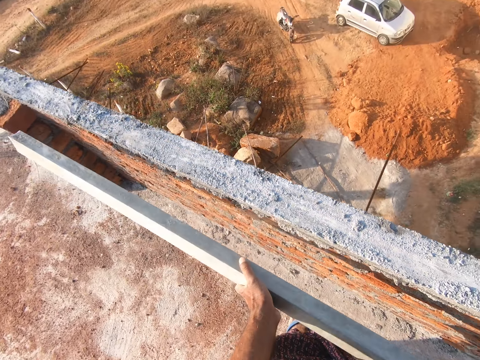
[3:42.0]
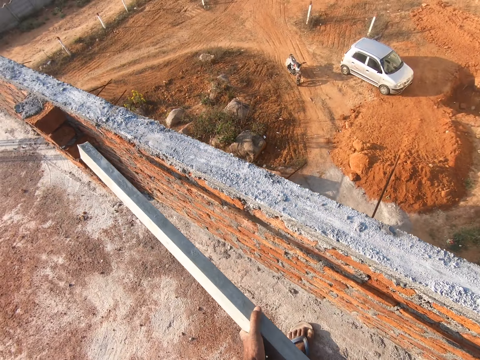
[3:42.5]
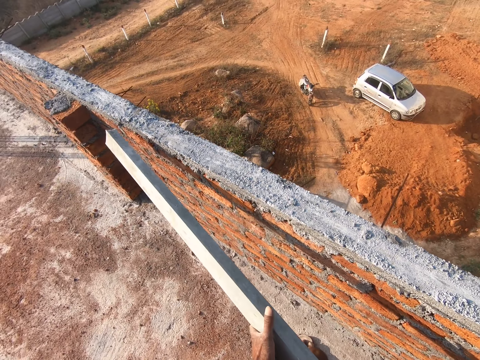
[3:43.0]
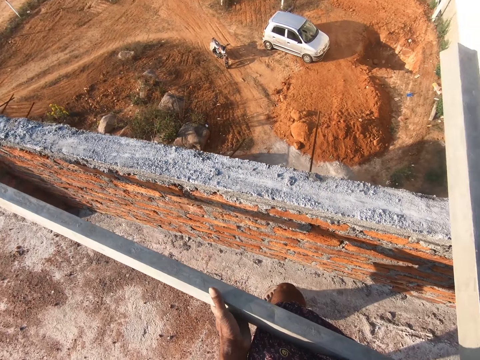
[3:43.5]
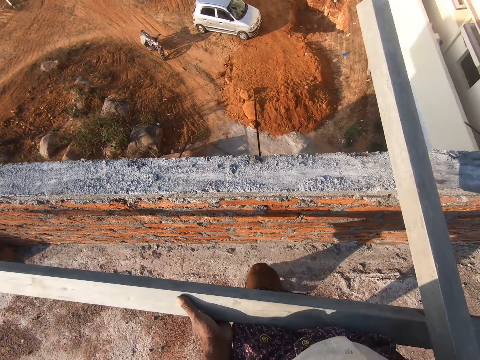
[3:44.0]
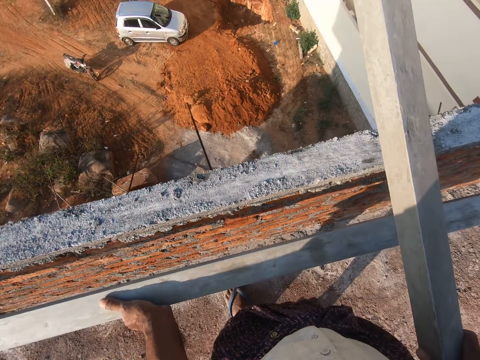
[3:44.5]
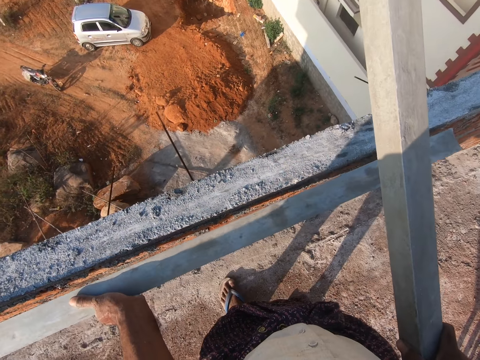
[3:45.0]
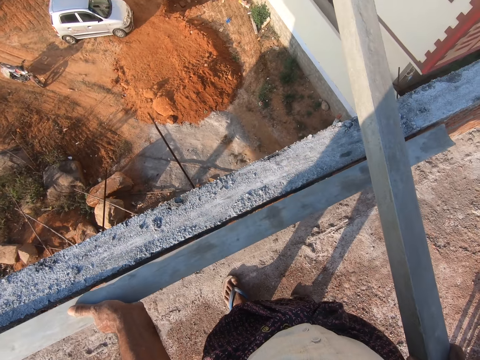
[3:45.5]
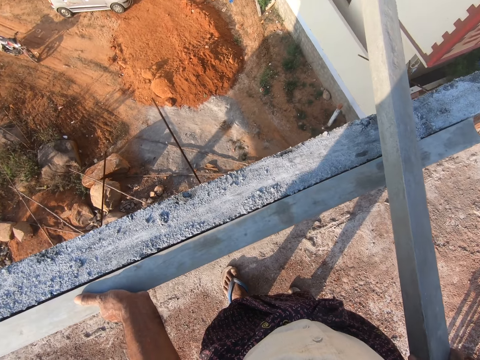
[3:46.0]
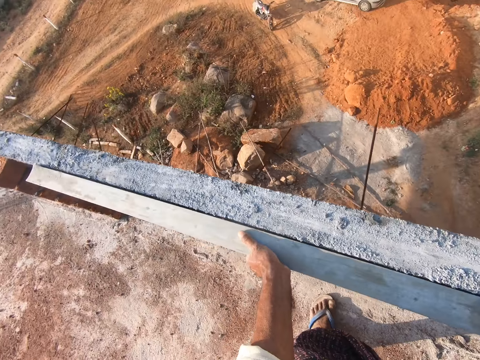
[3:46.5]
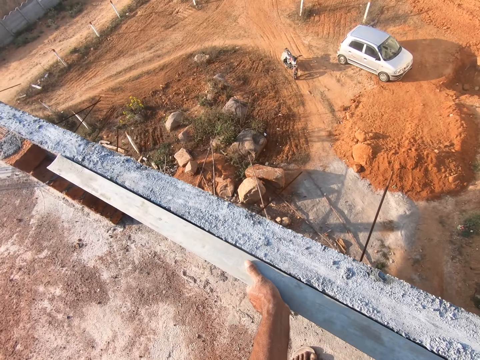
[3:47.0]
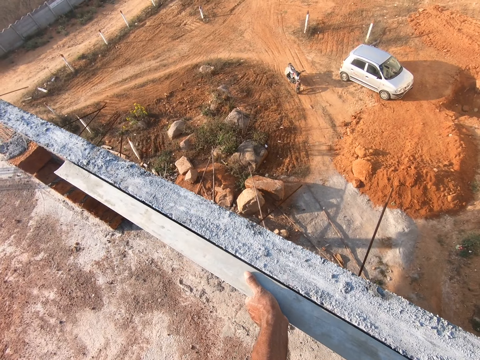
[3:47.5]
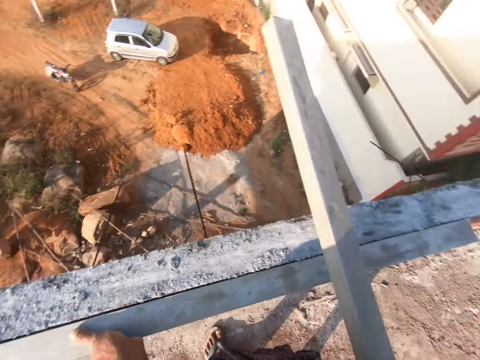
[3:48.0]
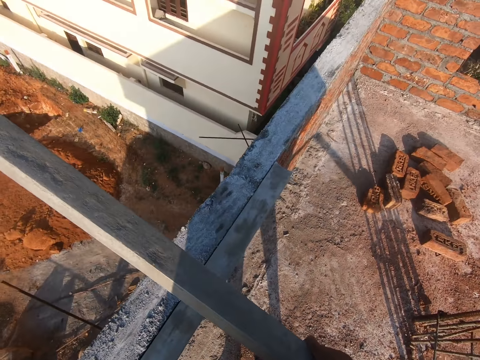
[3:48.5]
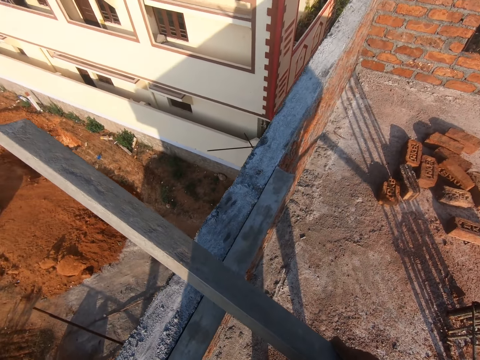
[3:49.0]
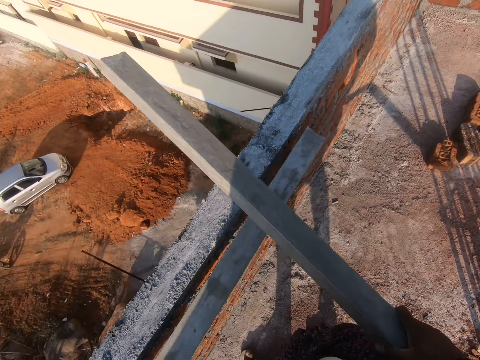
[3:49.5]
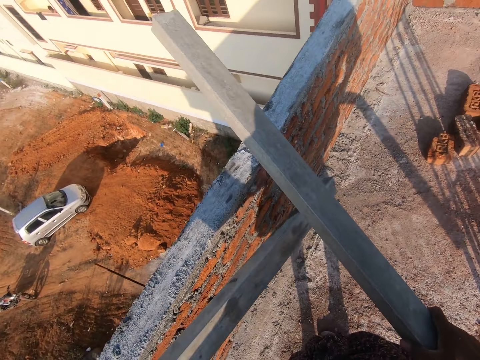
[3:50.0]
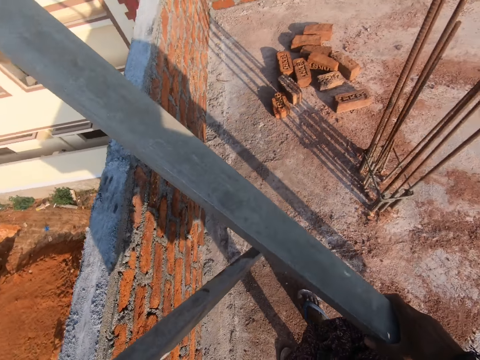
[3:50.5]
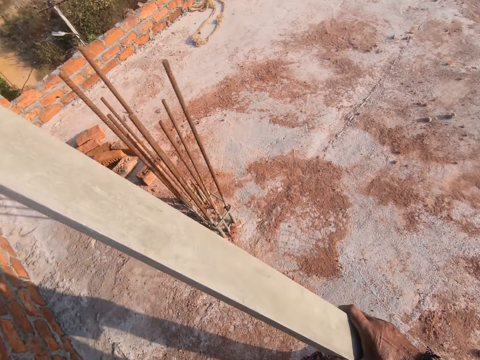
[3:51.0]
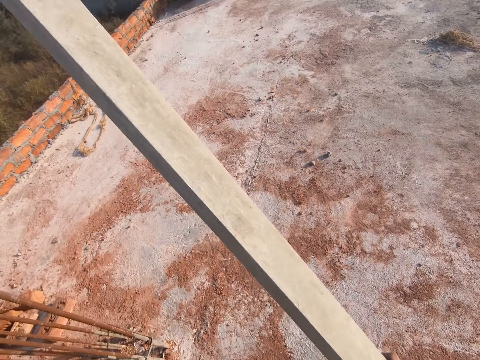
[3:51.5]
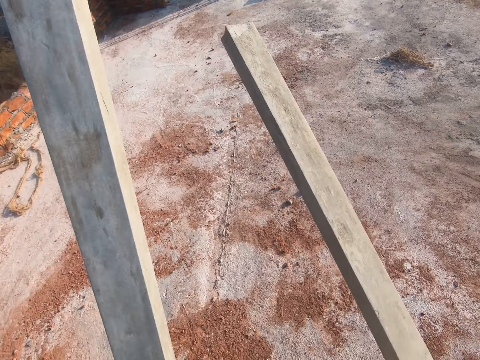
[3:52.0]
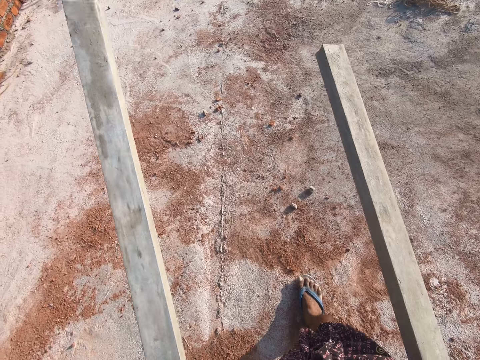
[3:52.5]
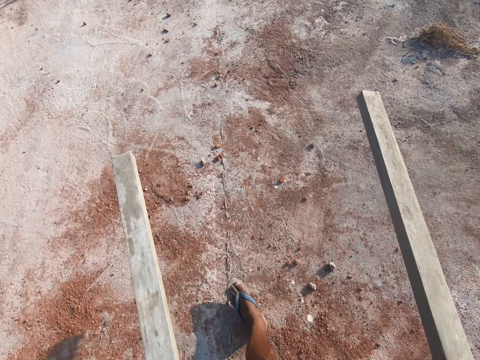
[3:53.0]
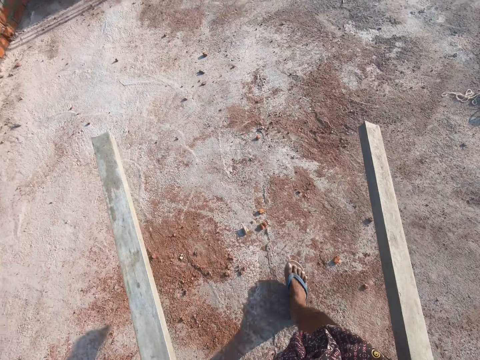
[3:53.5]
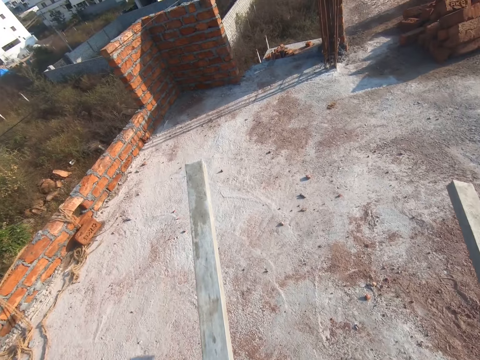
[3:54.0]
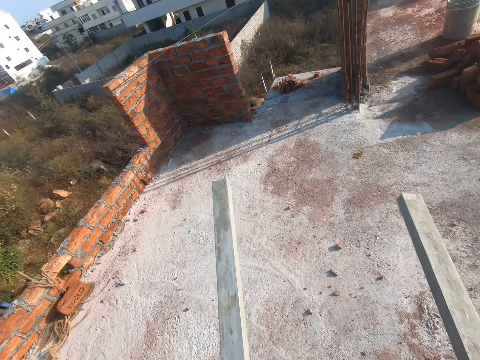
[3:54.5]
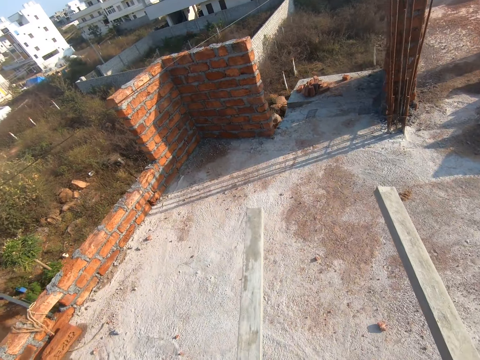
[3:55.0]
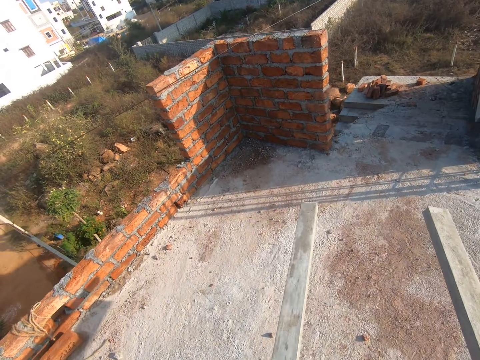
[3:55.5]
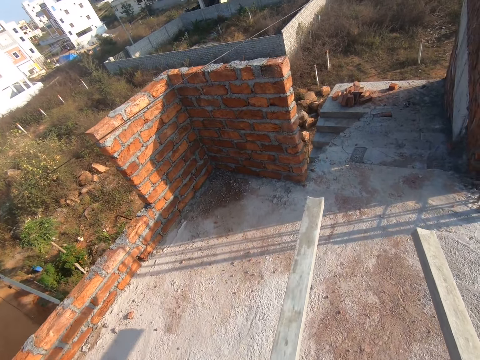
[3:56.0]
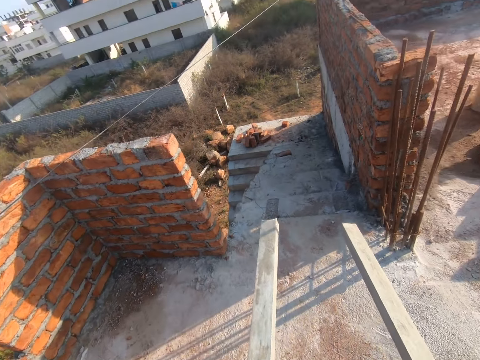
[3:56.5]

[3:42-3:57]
The camera wearer removes the plaster iron bar on the concrete wall. They place the plaster iron bar on the concrete wall. They look around the building's top floor. They remove the plaster iron bar on the concrete wall. They walk in the building's top floor. They spit saliva on the building's top floor.

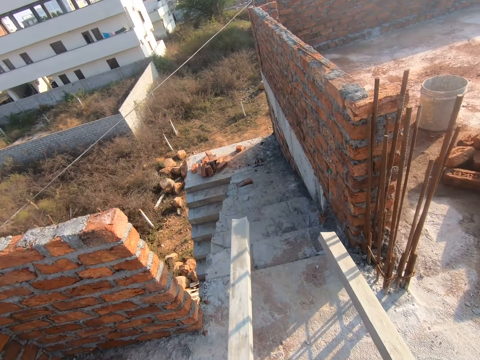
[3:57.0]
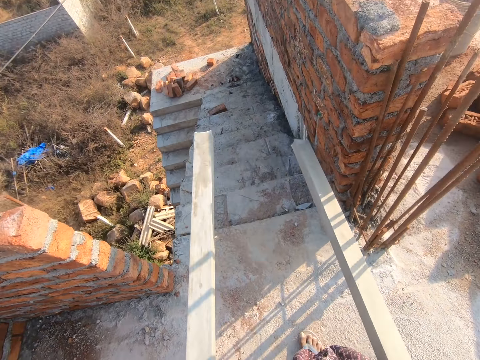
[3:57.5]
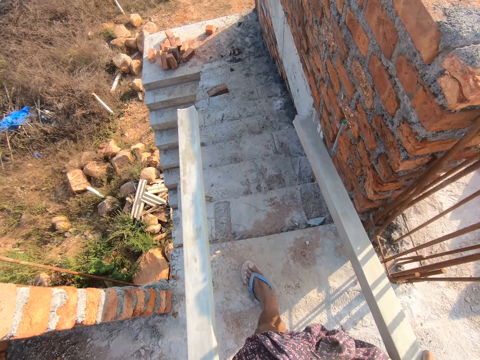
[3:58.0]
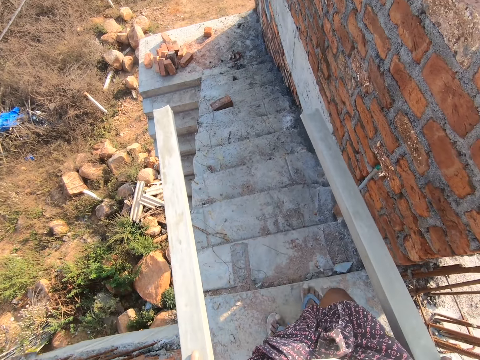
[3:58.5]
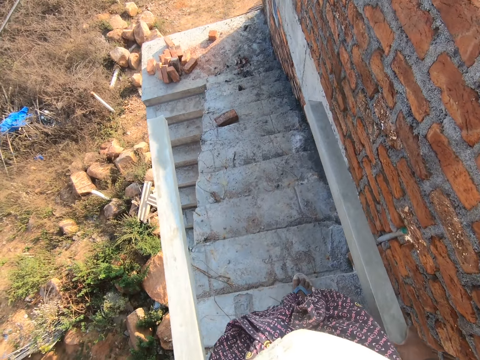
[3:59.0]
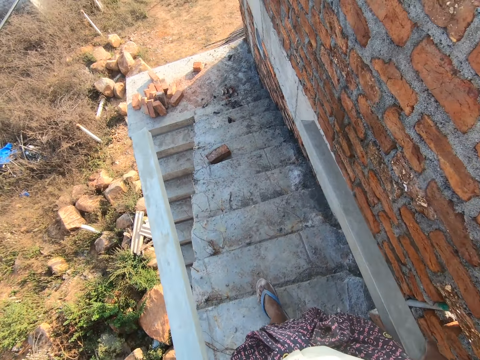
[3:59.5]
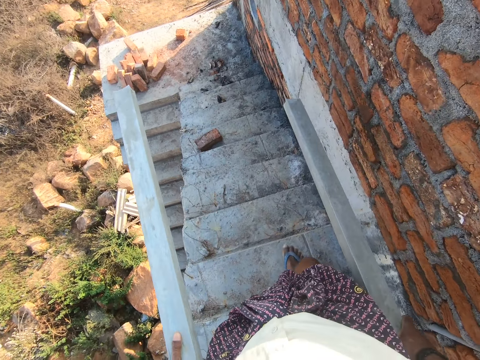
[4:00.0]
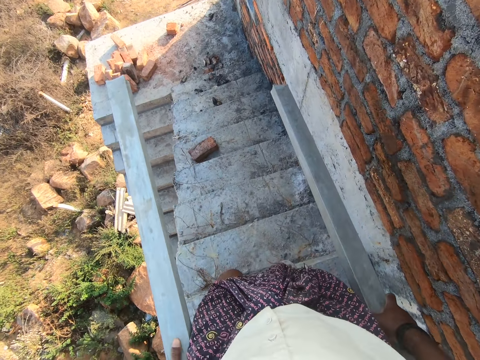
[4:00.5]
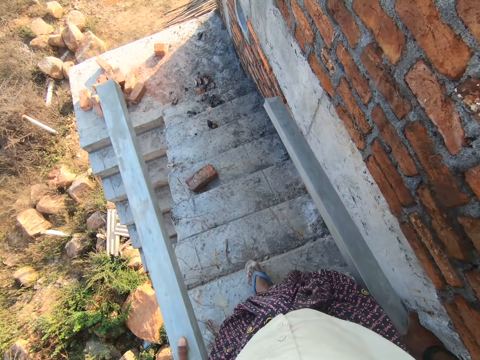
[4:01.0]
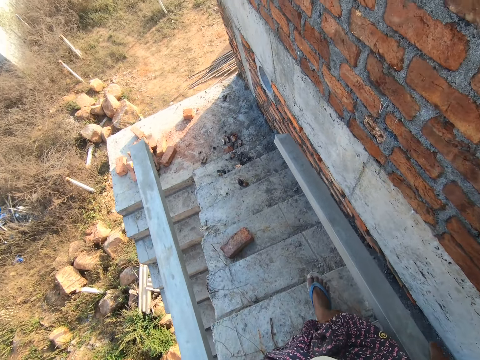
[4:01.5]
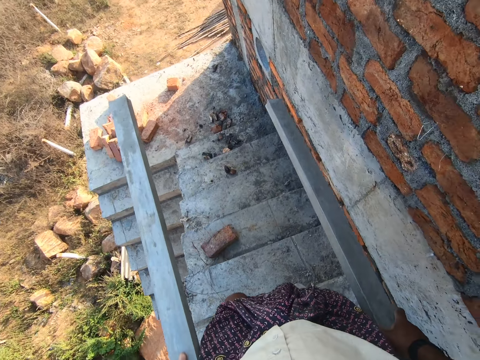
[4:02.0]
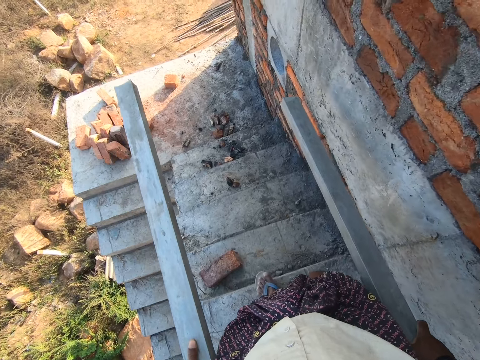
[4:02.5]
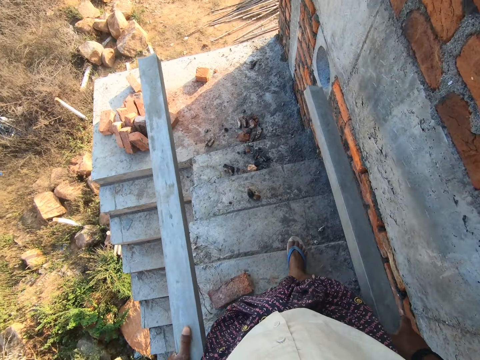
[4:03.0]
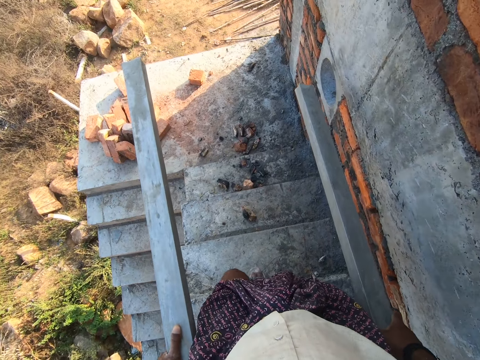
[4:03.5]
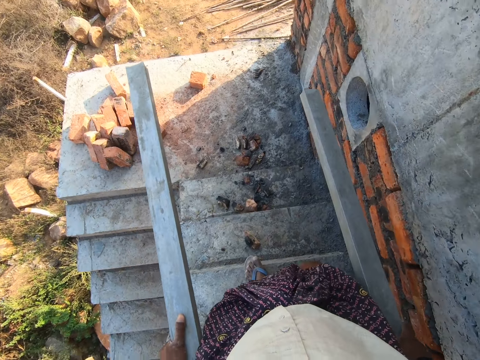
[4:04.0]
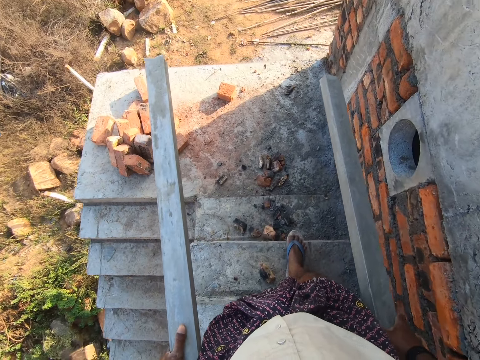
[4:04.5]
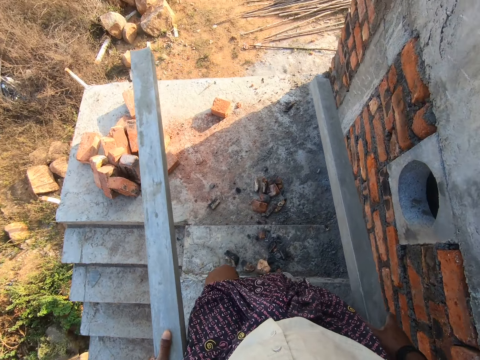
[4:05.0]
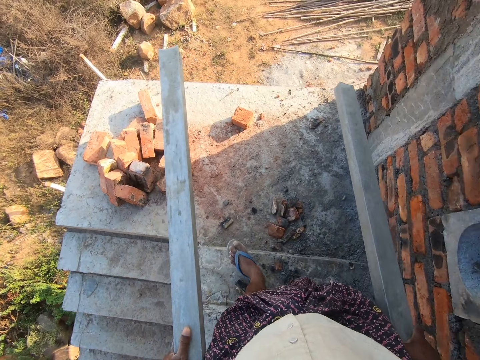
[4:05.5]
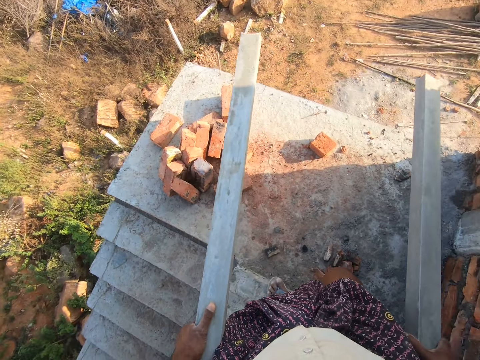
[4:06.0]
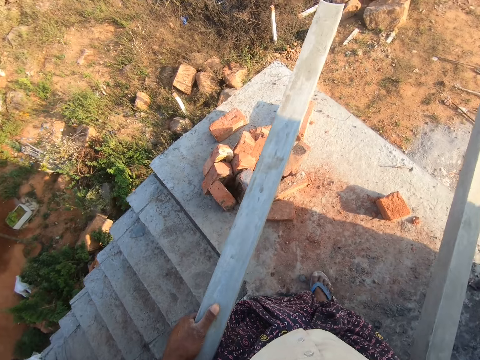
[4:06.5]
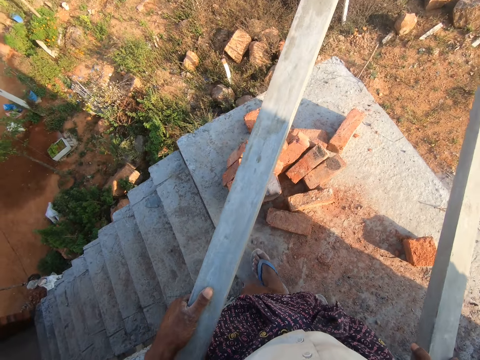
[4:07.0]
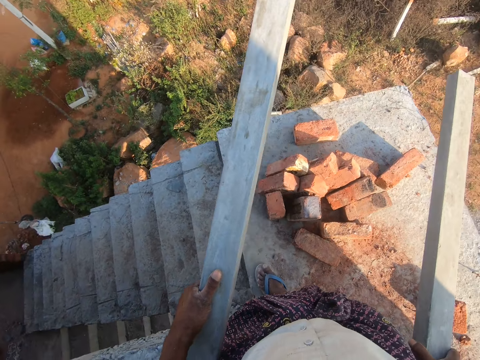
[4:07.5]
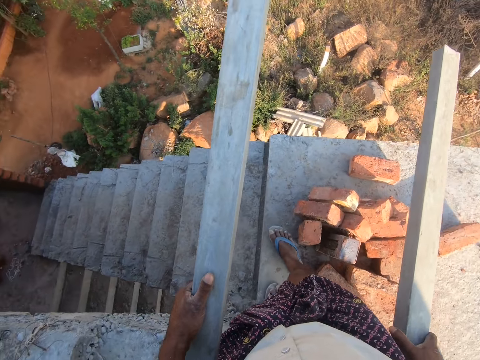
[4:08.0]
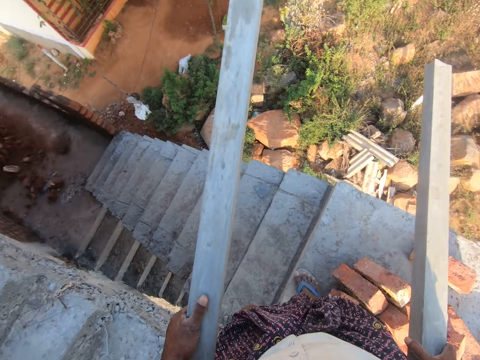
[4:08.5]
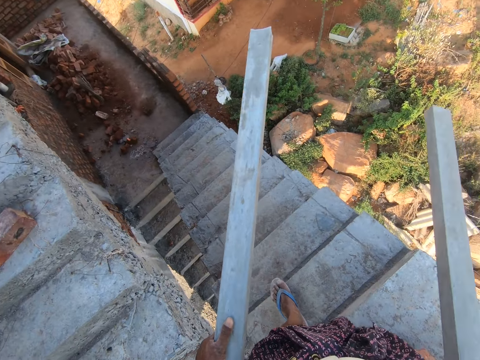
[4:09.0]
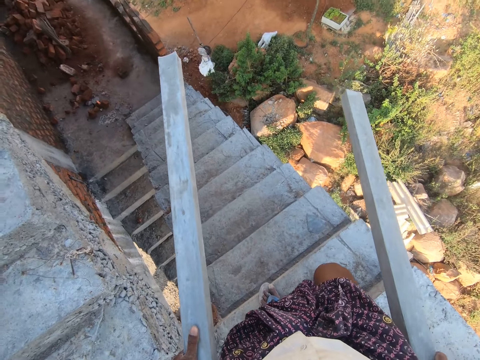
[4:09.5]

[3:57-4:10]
The camera wearer walks down the staircase.
